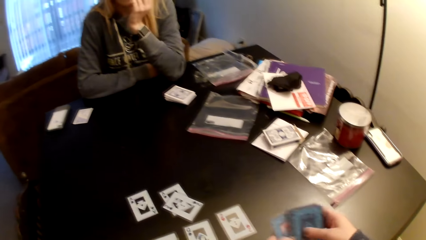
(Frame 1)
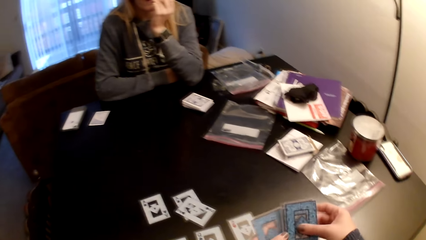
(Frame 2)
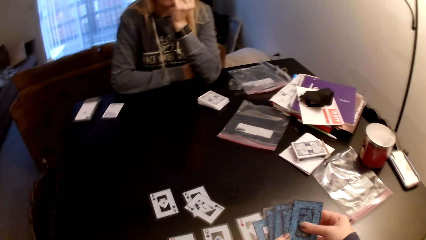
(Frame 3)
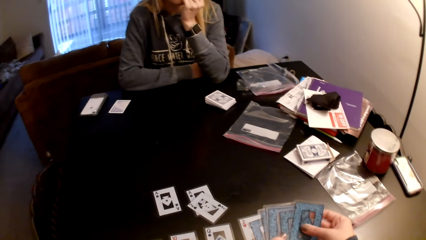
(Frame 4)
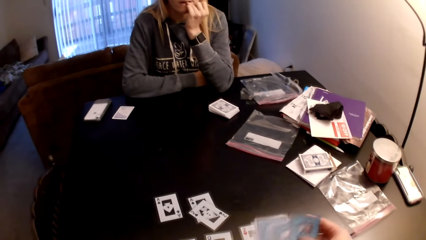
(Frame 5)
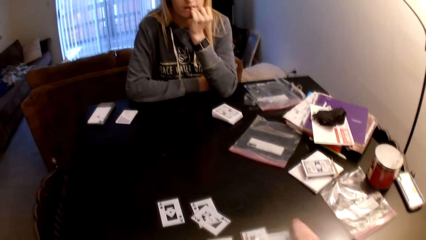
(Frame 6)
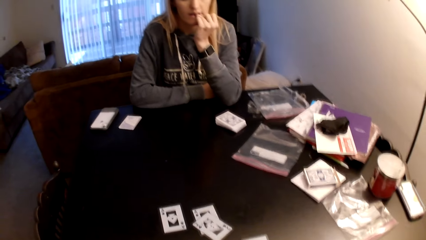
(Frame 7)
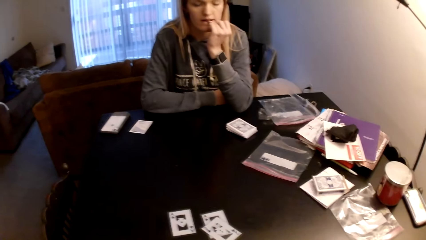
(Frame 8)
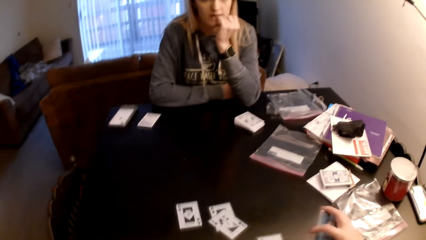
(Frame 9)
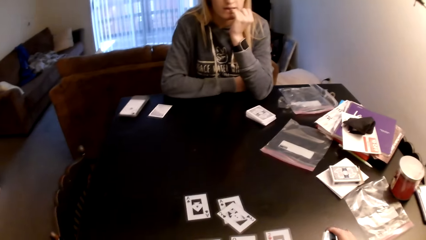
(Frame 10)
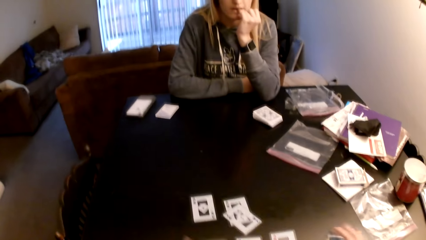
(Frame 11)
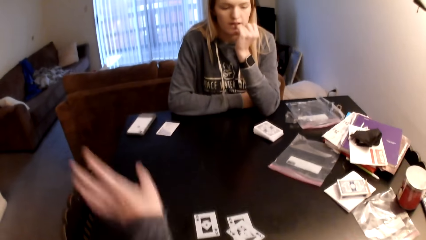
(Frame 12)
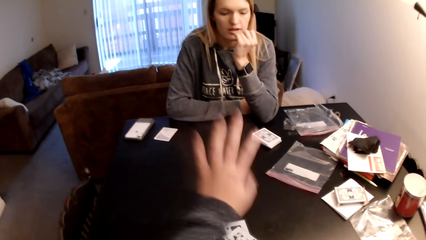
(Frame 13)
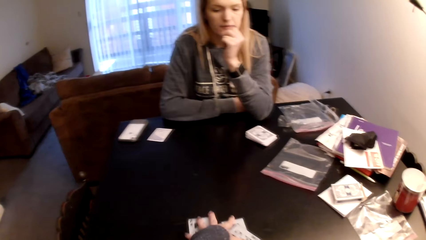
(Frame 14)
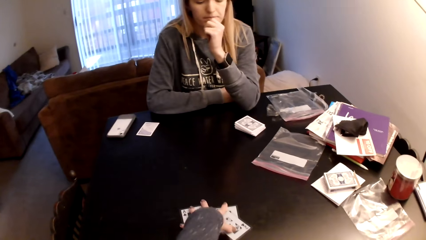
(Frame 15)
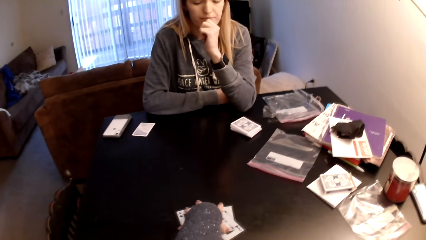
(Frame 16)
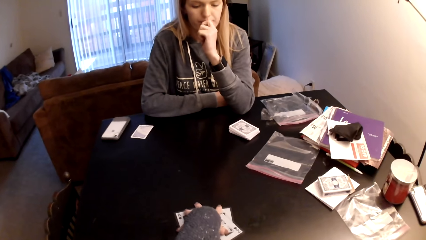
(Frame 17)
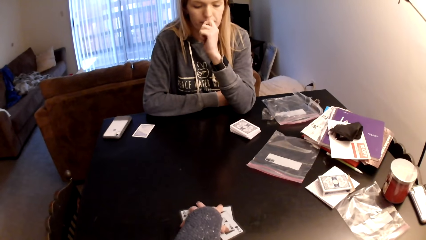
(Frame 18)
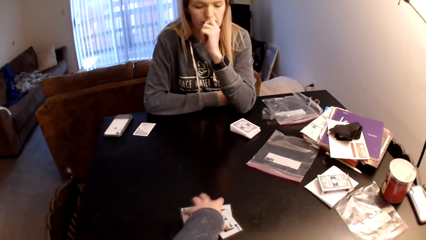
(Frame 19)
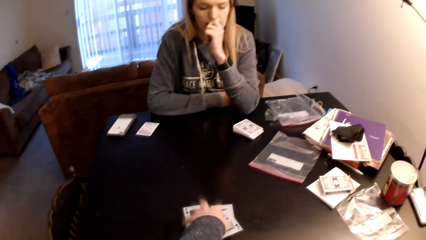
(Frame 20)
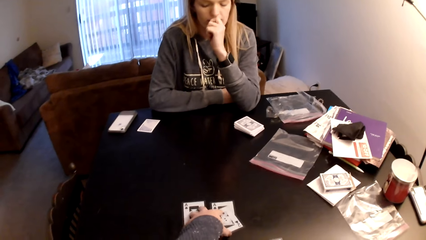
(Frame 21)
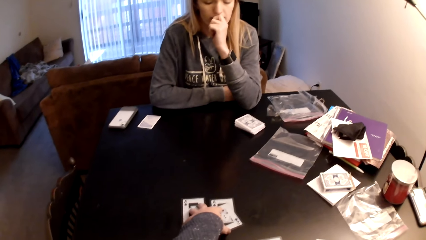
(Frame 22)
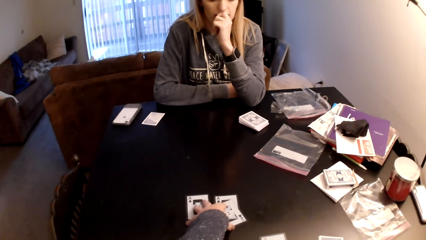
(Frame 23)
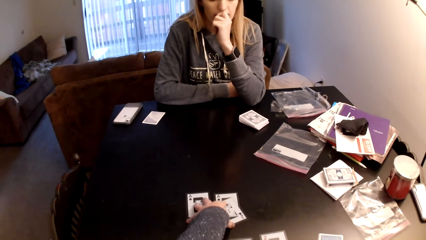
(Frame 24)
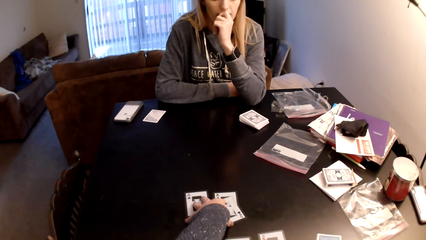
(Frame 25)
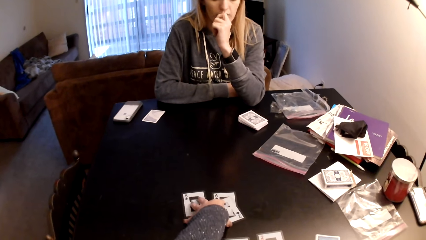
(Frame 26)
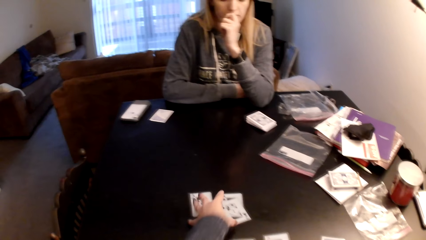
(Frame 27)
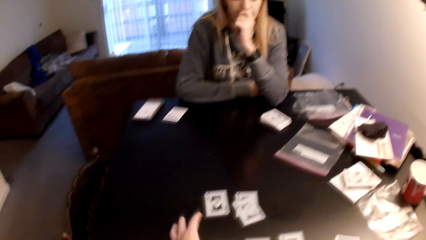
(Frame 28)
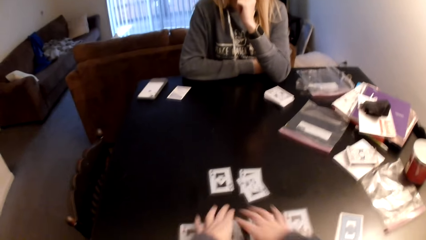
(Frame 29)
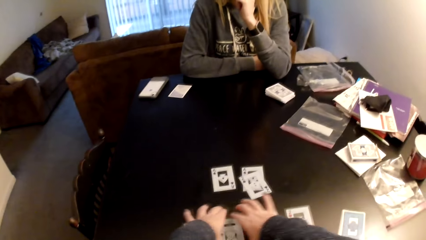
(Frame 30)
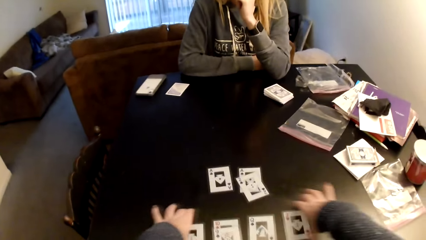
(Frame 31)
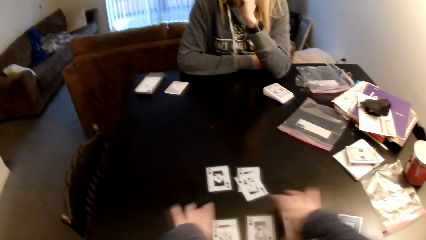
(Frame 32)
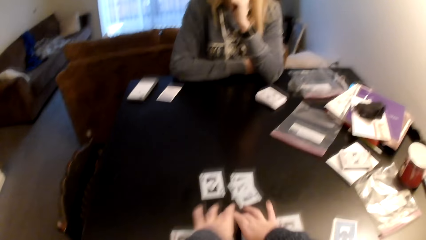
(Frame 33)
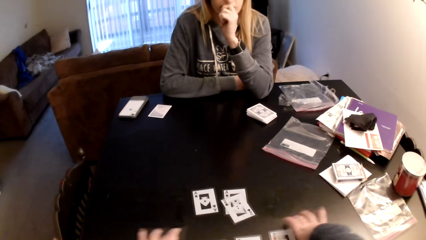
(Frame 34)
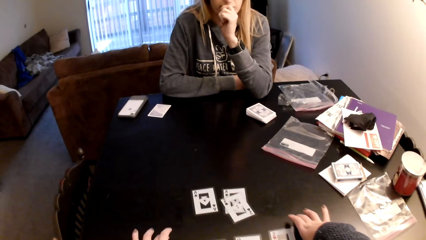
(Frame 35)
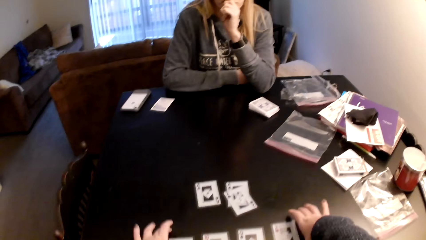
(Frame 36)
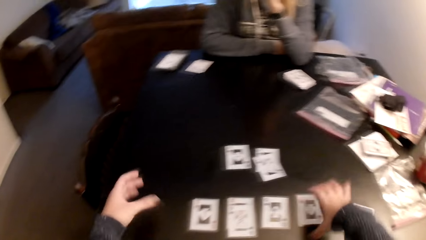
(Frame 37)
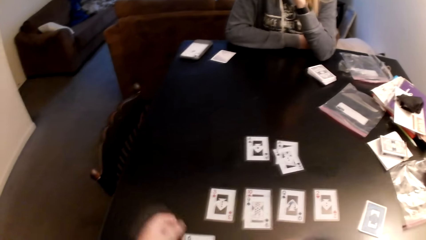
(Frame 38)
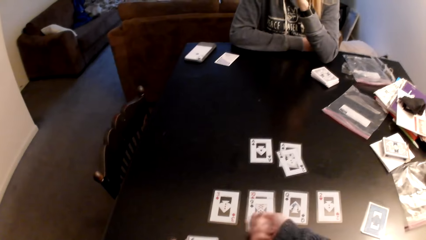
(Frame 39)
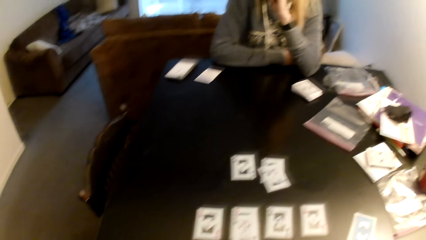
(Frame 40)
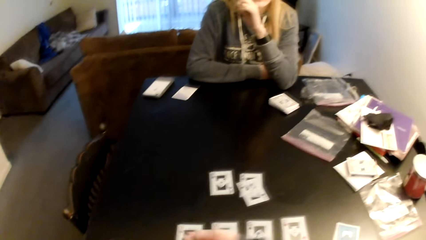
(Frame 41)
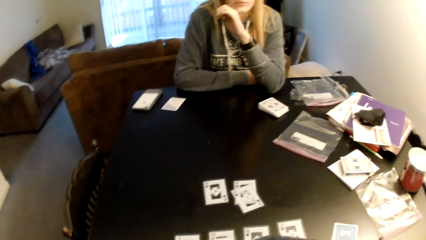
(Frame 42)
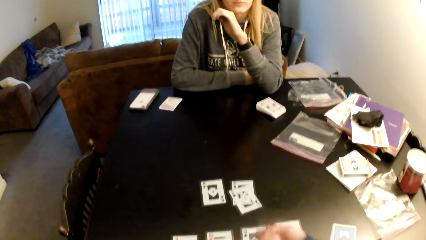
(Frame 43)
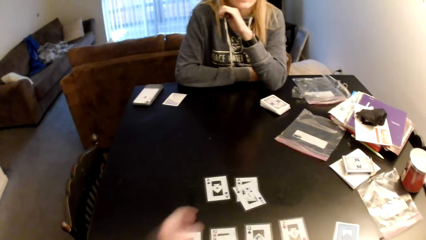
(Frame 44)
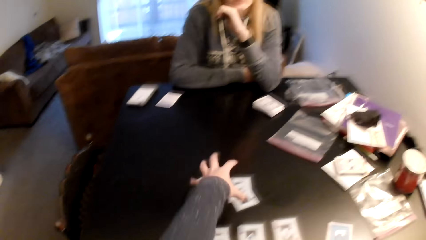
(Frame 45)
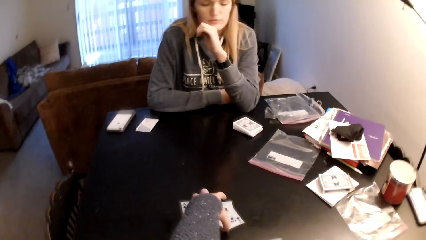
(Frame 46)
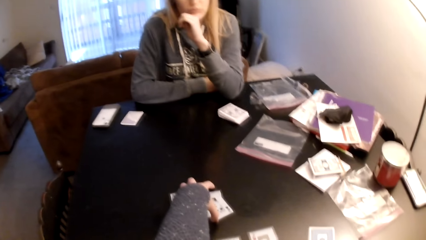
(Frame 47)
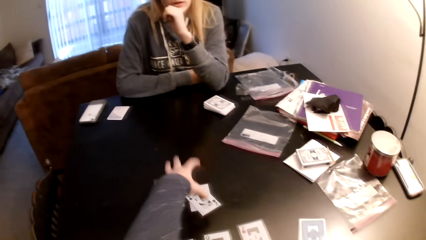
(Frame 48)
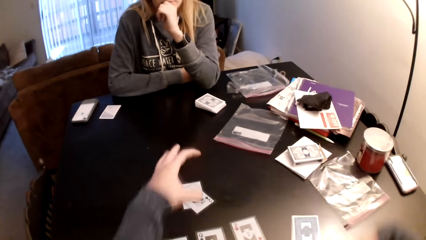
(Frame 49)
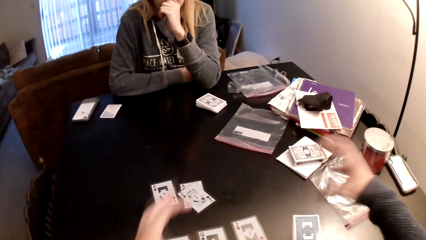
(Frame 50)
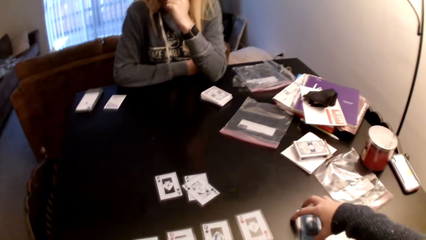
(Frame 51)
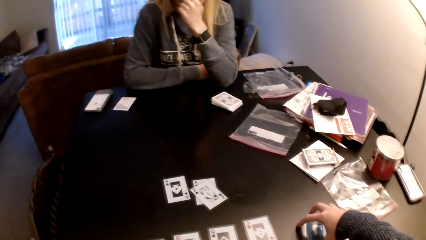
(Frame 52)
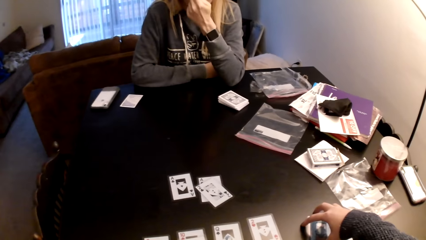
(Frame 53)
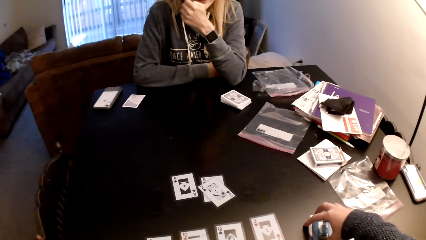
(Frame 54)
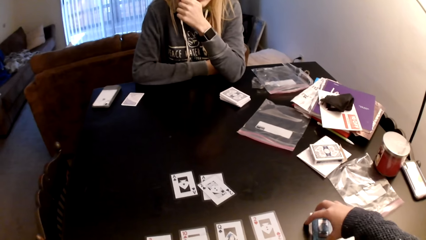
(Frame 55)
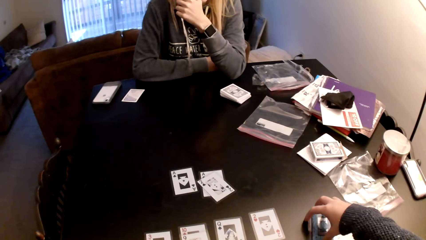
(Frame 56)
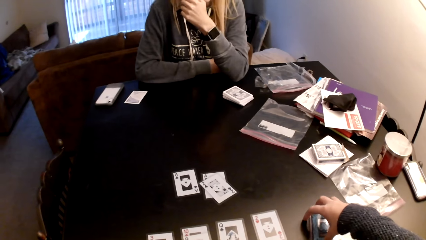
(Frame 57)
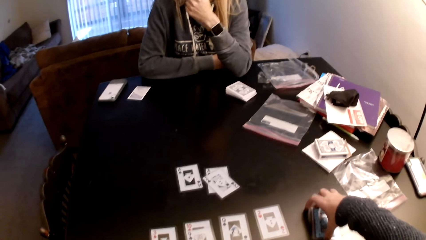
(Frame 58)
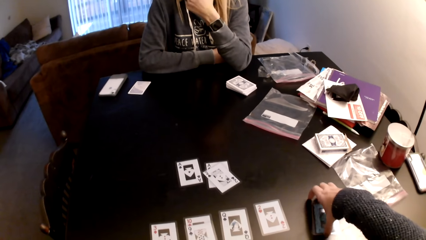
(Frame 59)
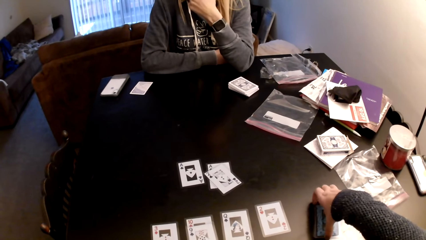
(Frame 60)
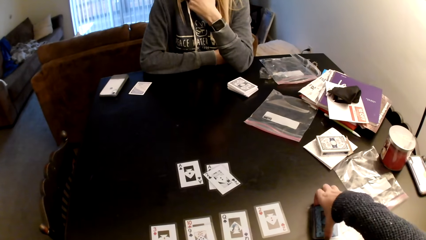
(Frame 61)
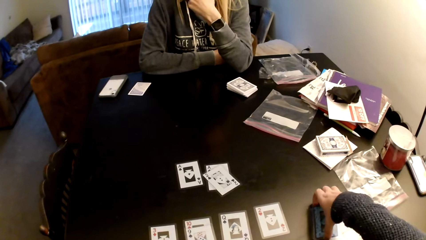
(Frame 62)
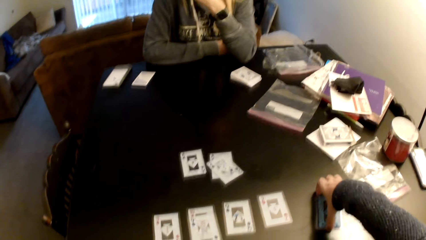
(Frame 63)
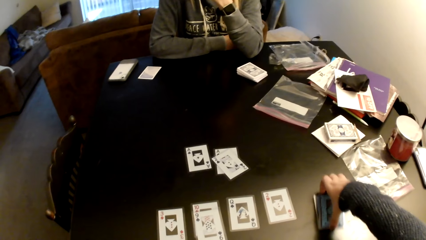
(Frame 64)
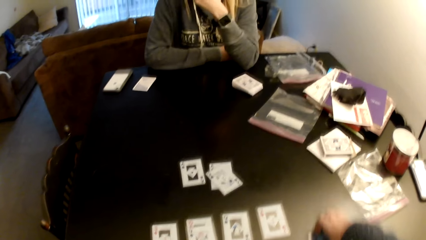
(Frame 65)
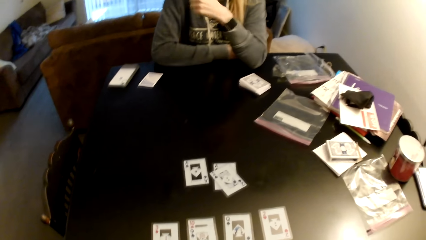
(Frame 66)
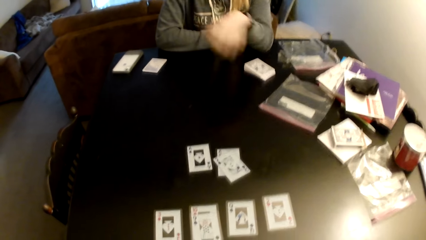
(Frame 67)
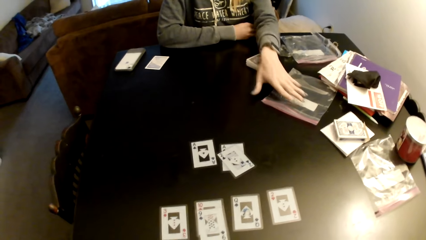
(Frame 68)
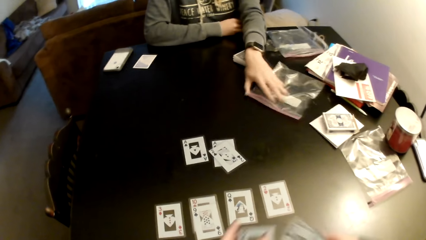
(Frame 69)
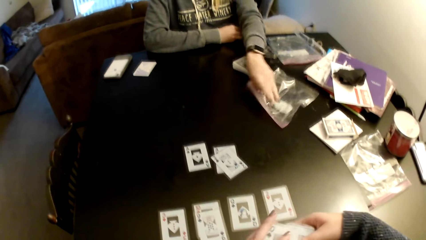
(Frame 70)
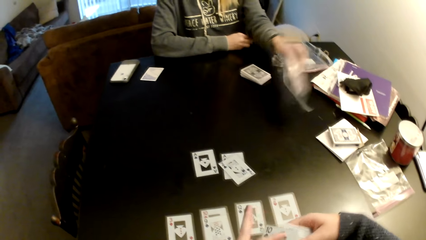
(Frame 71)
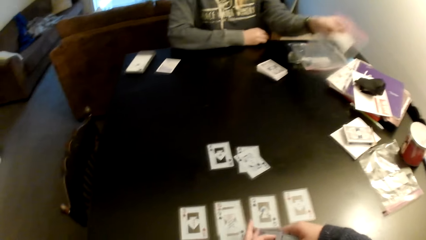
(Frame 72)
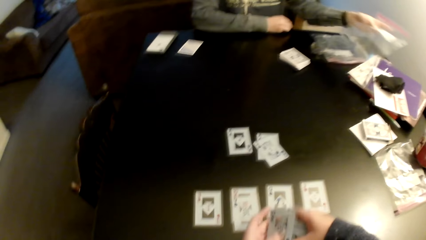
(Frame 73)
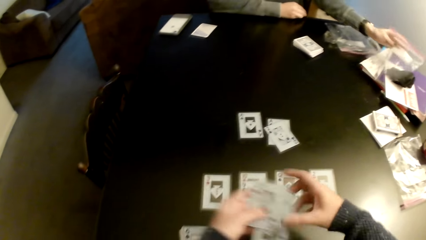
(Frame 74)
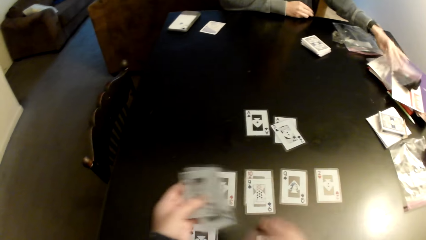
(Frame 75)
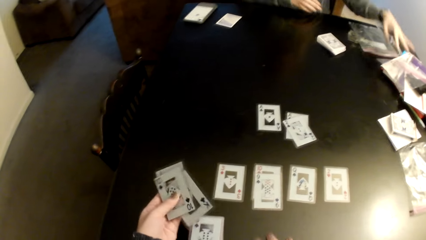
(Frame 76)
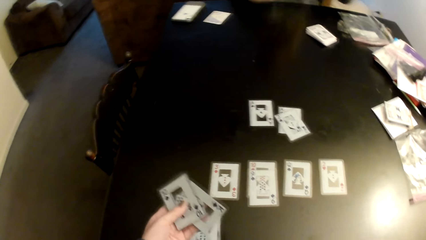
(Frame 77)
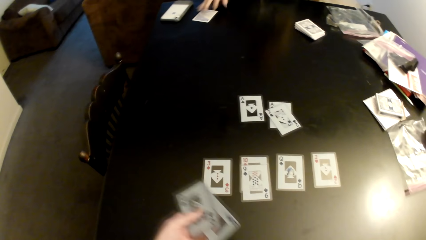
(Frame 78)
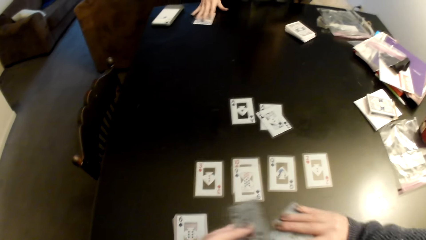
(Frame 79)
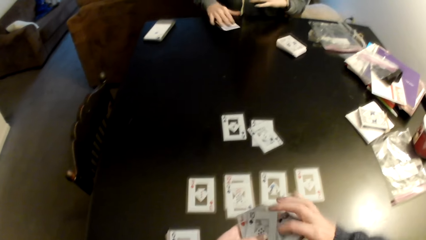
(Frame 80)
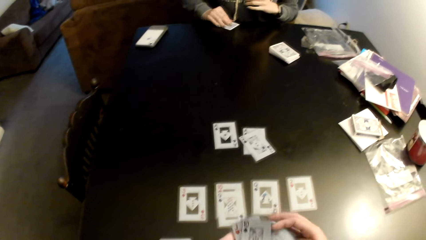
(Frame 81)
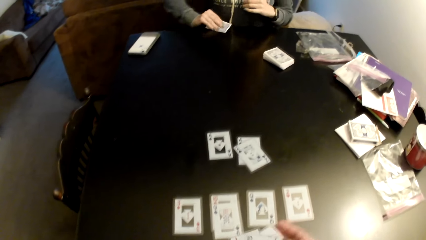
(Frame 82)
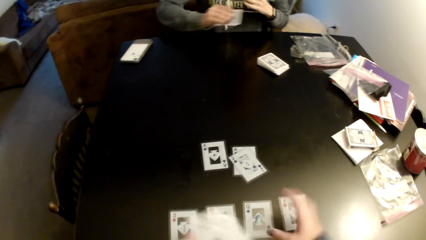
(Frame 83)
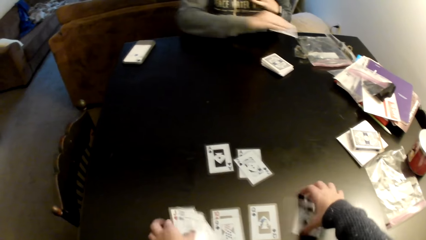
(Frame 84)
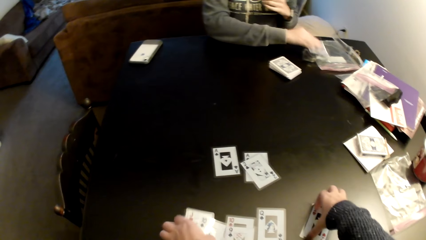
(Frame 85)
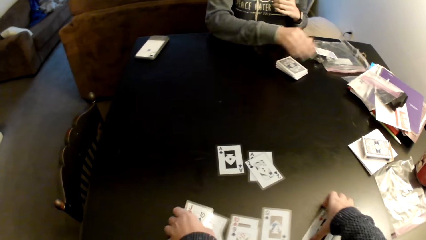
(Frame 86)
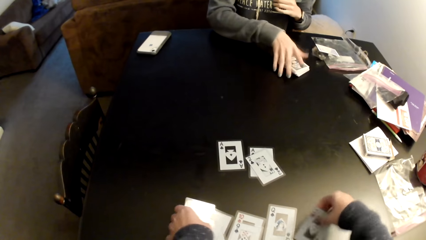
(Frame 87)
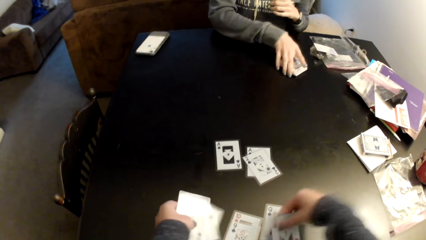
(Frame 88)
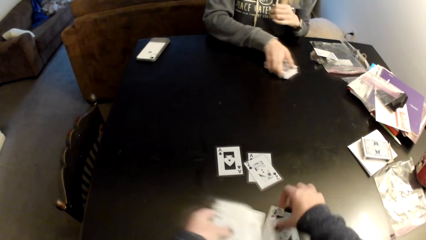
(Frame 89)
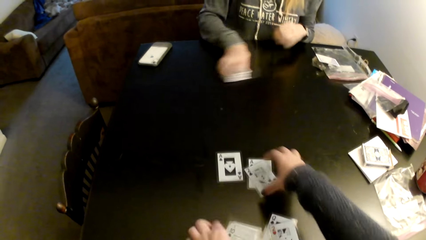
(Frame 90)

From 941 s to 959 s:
The camera wearer spreads the cards. A lady holds her chin. The camera wearer puts the cards on the table, gestures his hand, and holds the cards with his hand on the table. They pull his hand off the cards and gesture his hands. They move her hands over the table. The lady holds her chin. The camera wearer picks up cards from the table. The lady holds a plastic paper. The camera wearer holds the cards with both hands. The lady moves a piece of paper on the table. The camera wearer pulls his hand off the cards. The lady picks up a card and puts the card on the plastic paper. The camera wearer collects cards with both hands. The lady picks up cards. The camera wearer picks up cards from the table.
